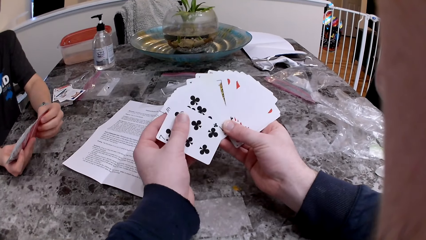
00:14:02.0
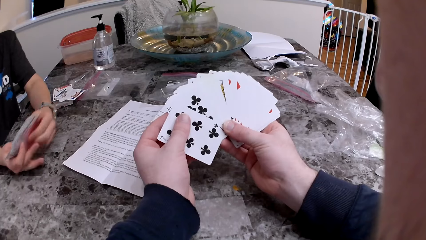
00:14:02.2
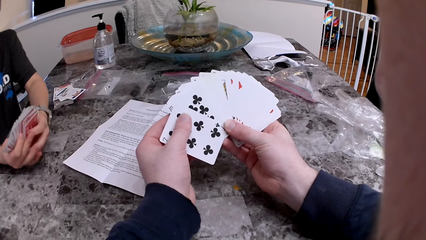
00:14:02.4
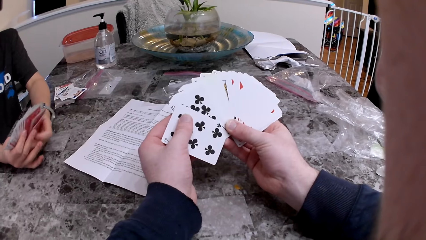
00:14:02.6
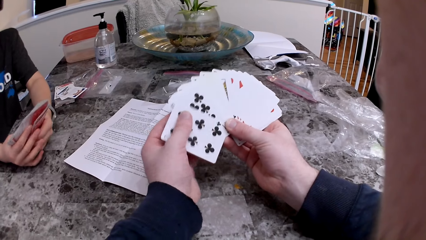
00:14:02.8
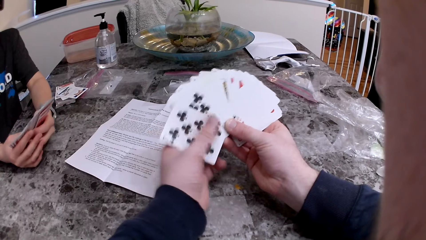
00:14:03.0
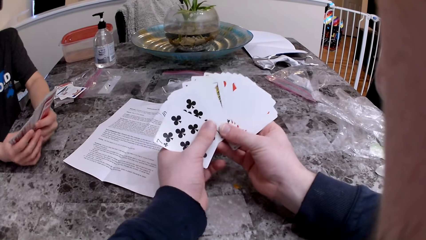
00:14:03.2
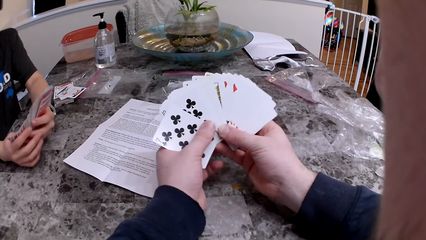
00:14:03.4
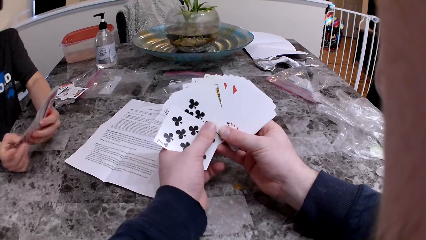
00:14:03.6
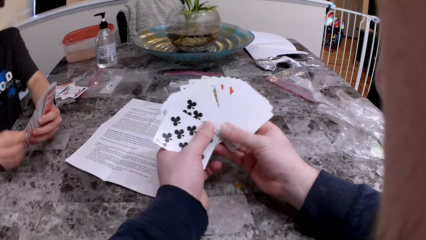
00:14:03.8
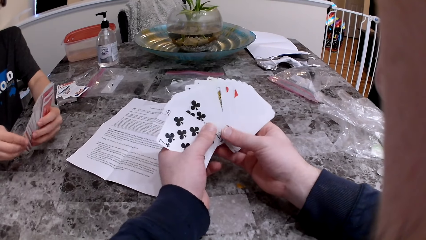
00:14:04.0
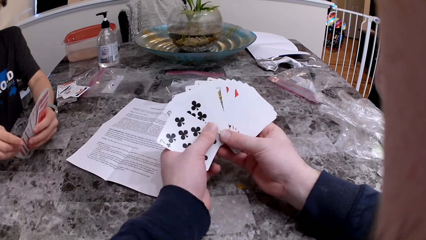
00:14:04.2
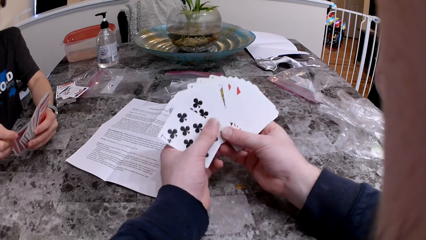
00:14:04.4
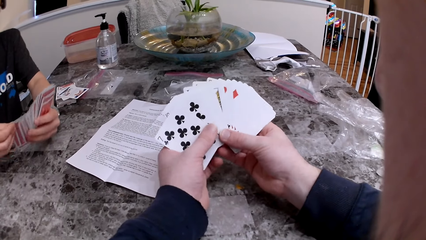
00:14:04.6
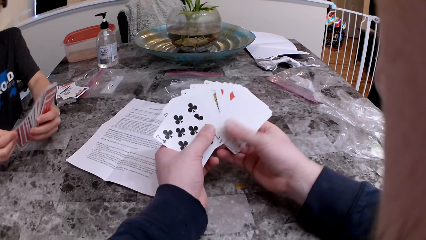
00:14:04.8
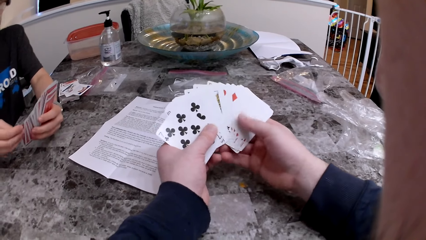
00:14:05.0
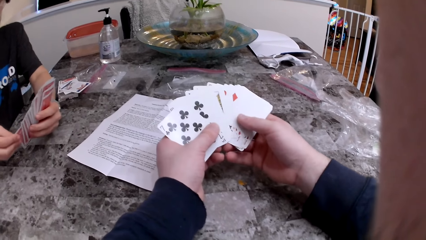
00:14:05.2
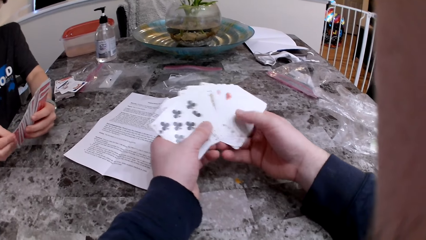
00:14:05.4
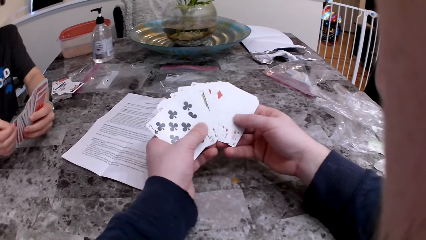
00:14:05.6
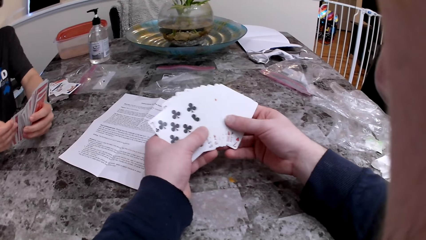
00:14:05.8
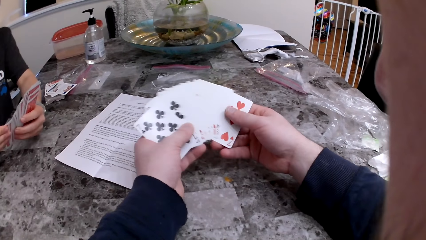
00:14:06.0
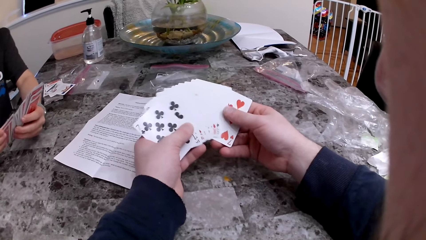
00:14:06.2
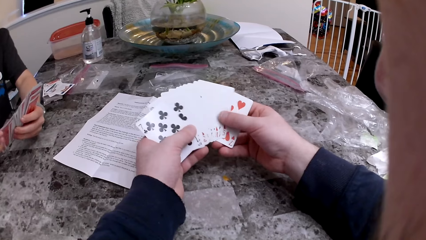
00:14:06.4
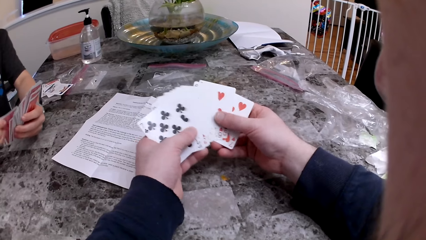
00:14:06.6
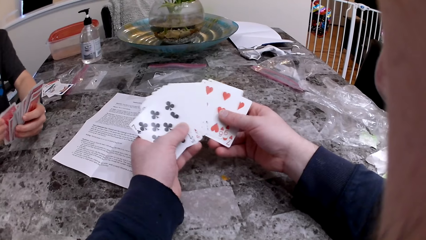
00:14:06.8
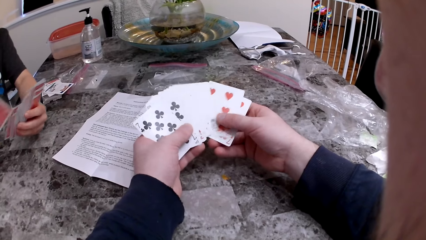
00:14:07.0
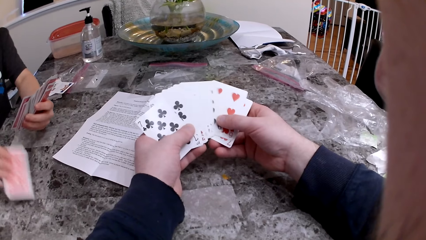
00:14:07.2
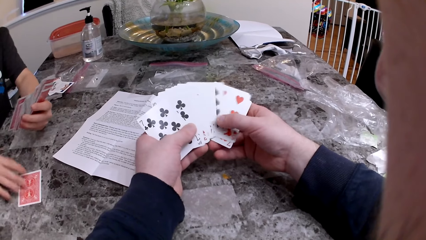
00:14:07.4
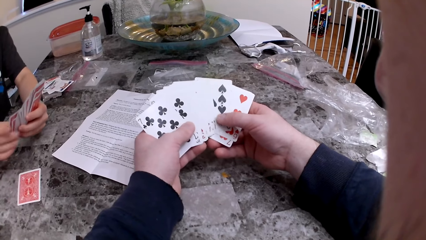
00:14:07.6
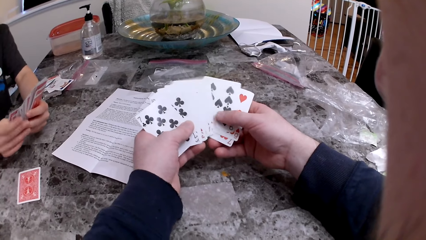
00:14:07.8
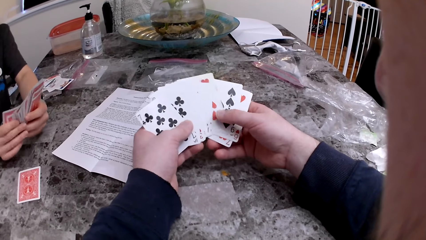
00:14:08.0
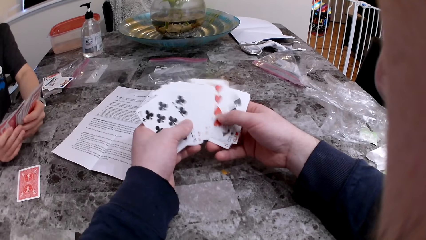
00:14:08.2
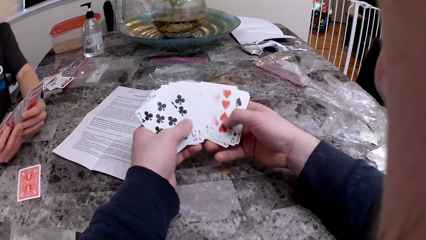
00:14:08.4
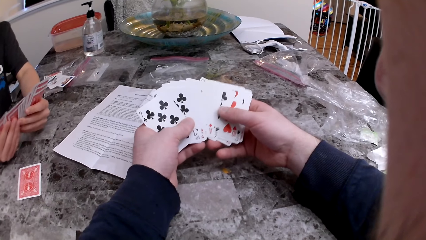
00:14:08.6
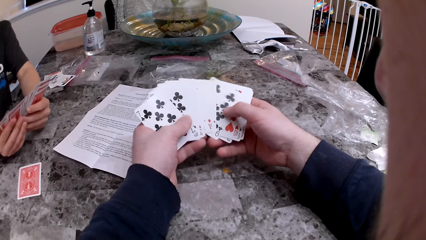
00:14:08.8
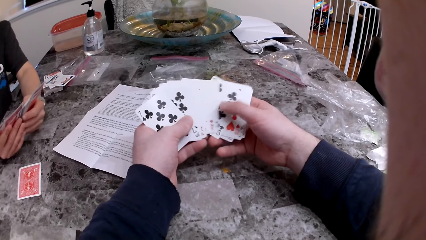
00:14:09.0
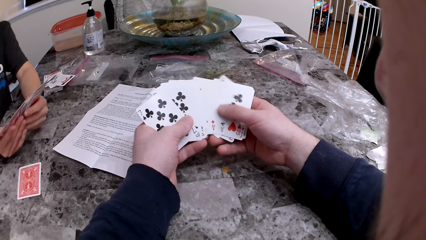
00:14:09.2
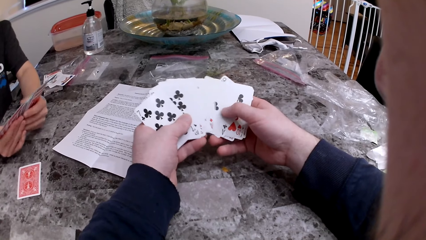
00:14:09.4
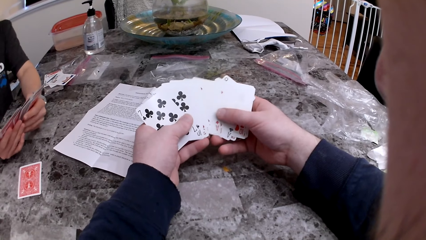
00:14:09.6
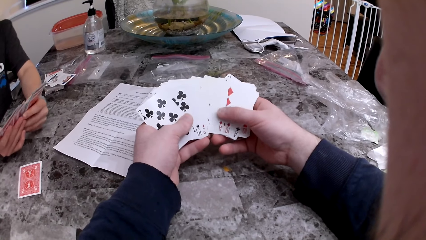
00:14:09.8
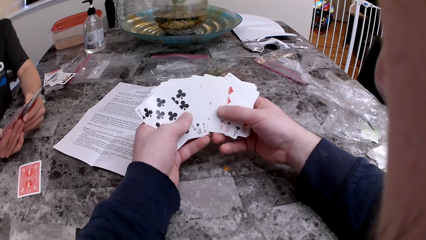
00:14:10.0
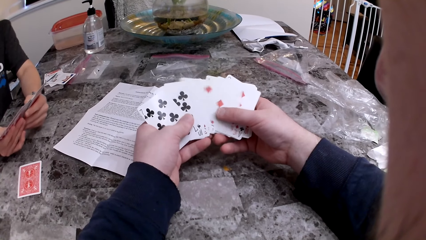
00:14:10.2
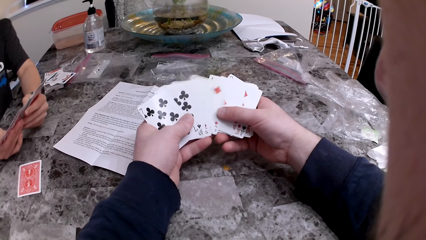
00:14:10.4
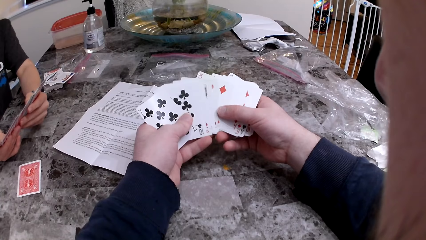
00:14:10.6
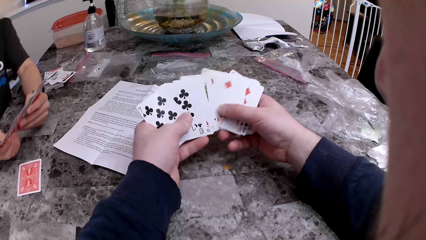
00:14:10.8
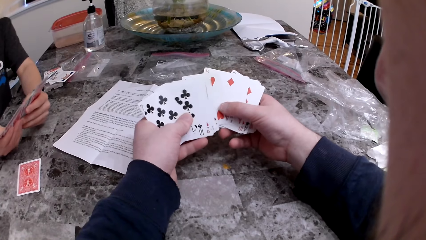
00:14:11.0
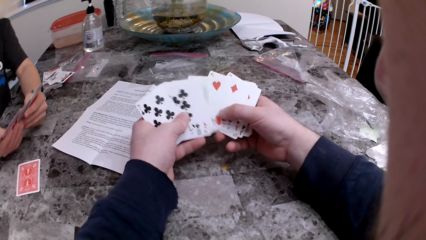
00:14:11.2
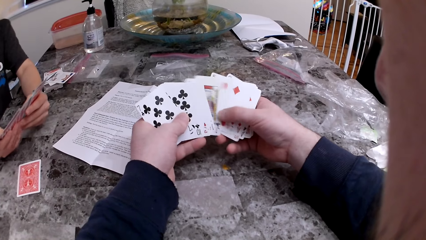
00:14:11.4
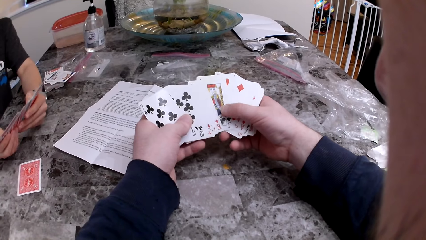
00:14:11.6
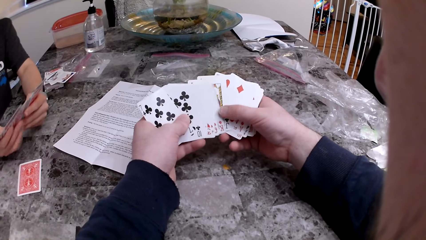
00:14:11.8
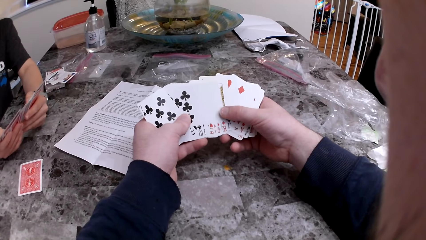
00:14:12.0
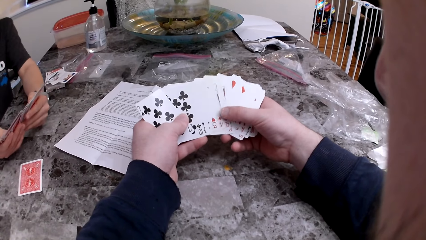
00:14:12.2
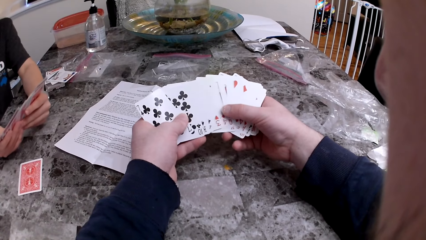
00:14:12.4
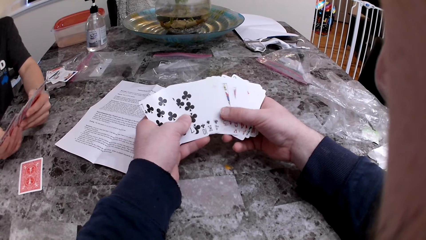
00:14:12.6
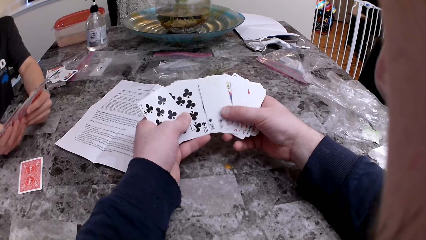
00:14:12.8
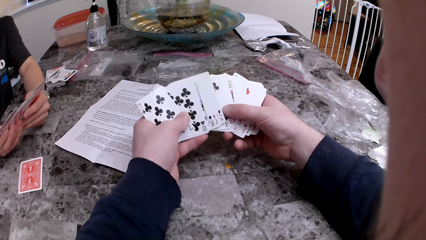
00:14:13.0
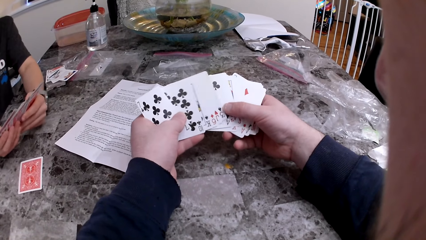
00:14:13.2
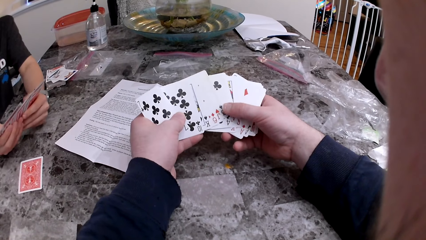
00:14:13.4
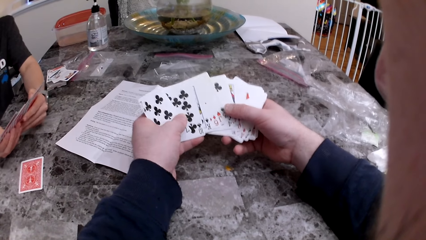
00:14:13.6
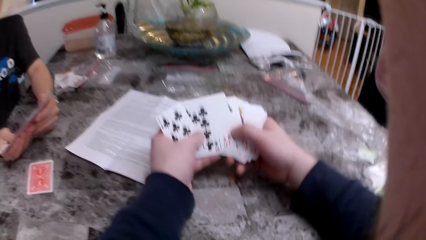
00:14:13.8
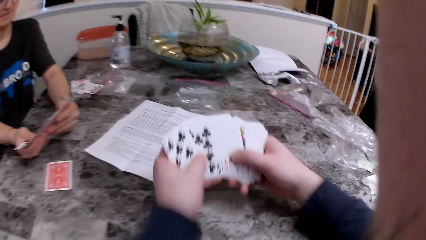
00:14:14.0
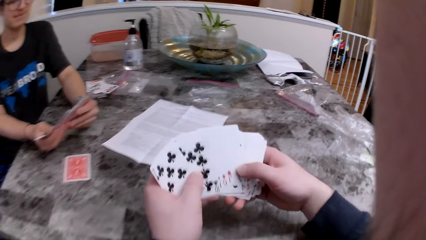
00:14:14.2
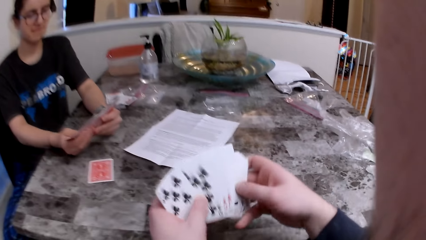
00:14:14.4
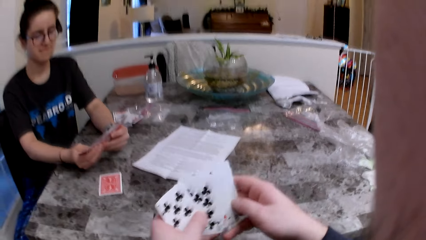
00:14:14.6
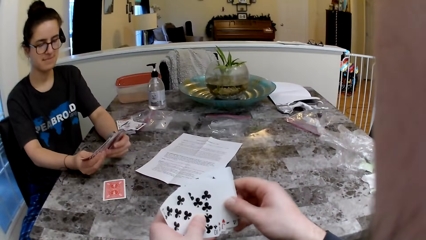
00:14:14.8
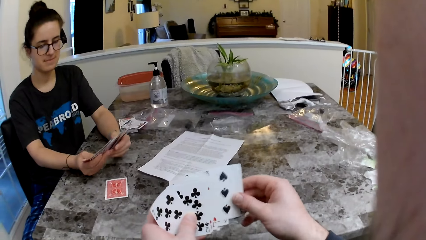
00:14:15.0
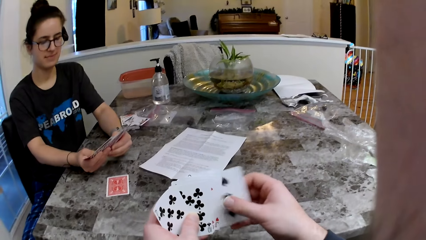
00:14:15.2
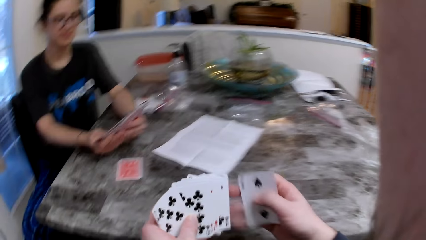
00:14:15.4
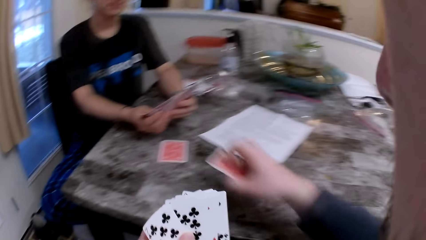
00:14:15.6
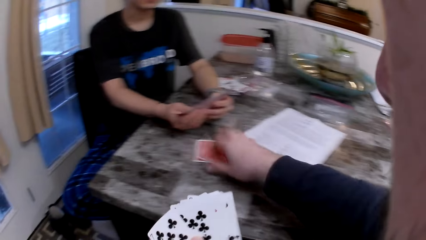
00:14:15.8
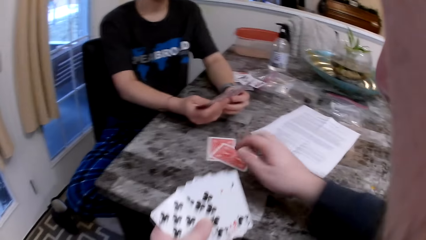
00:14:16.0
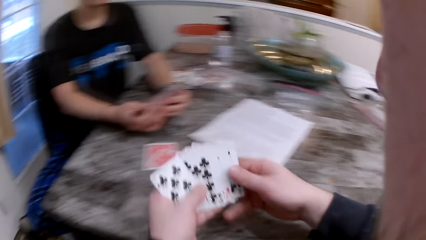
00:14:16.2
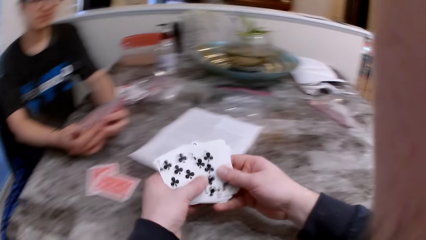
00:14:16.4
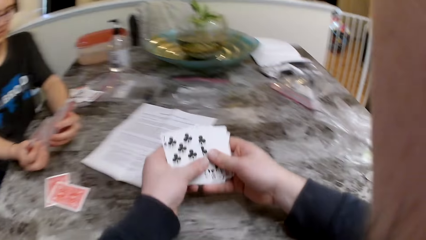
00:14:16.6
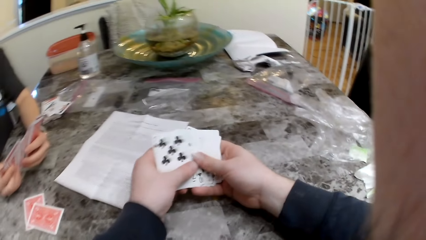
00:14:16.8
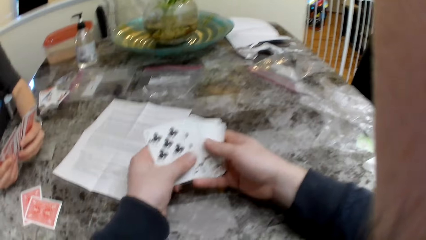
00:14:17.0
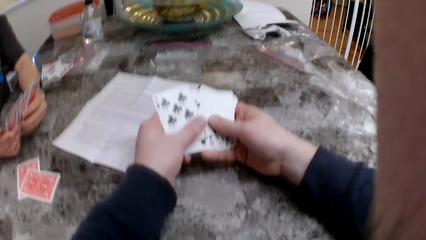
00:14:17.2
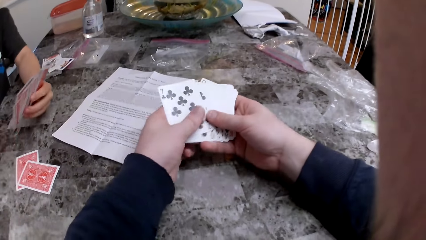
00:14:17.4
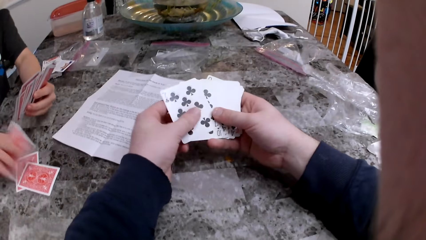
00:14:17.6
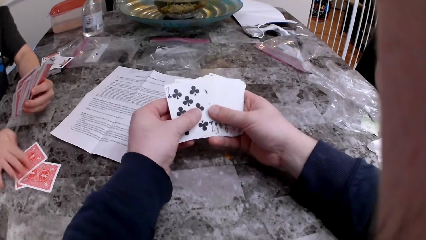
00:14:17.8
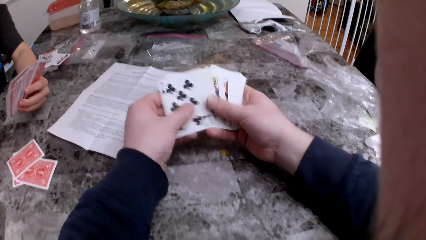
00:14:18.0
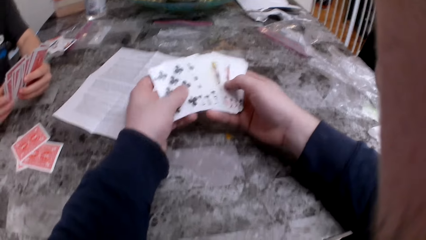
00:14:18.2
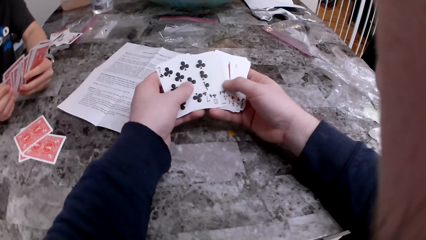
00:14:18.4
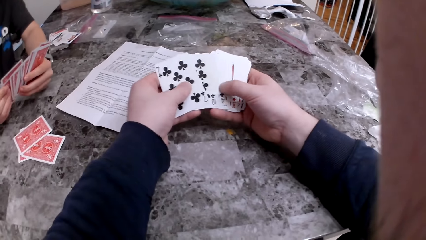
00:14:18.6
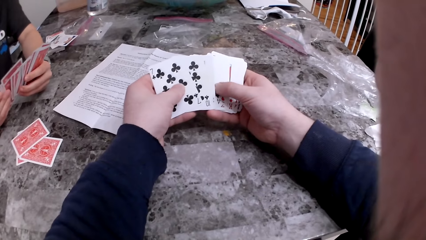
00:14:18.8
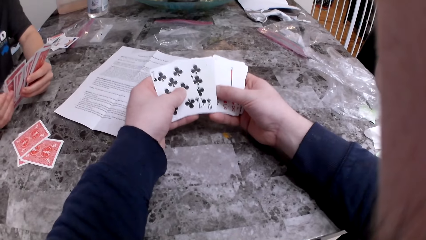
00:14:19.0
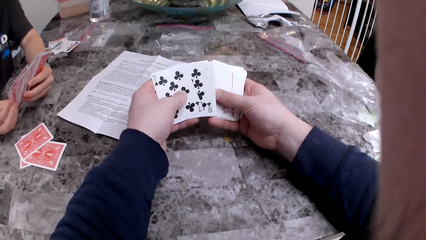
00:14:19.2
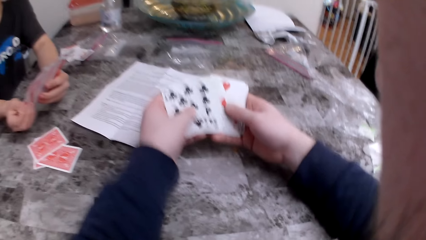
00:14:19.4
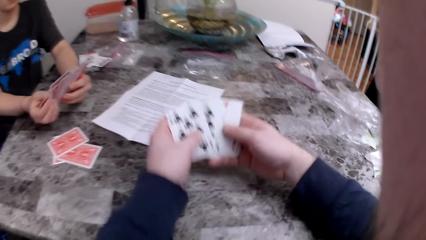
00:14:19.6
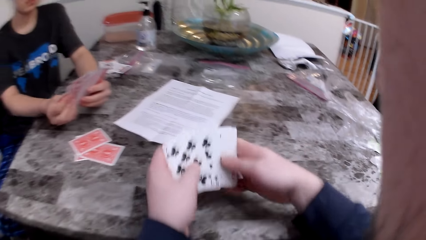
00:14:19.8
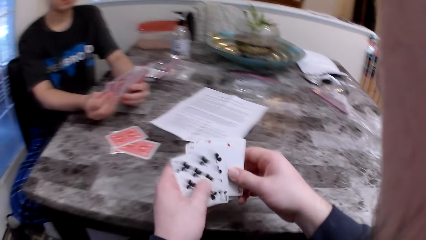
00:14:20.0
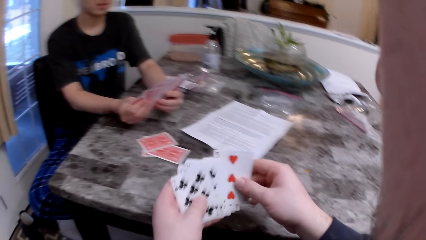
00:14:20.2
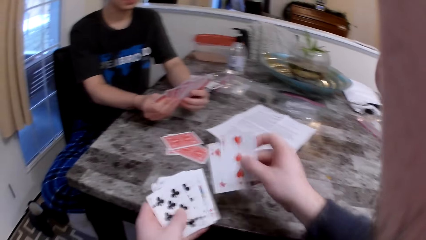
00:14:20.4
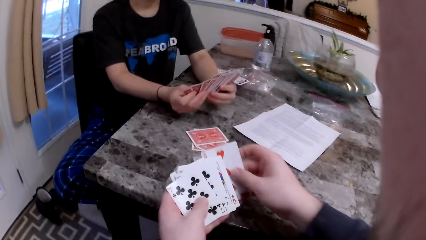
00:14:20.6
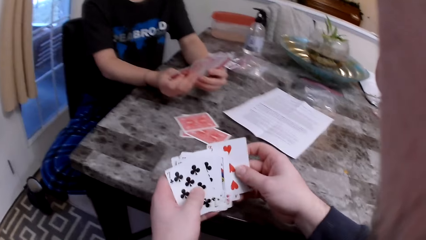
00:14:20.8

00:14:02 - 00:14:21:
The woman drops a card on the table. The camera wearer drops the card on the table. The woman puts the card on the table.
